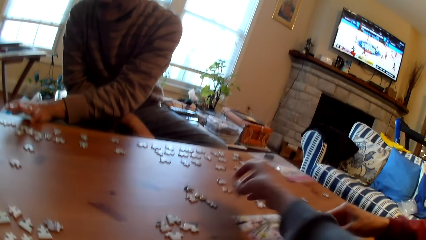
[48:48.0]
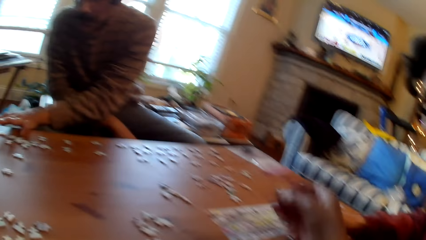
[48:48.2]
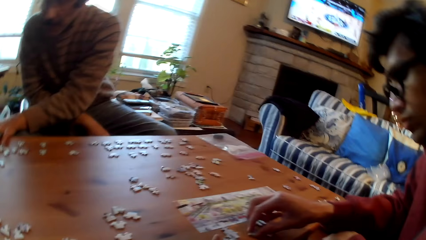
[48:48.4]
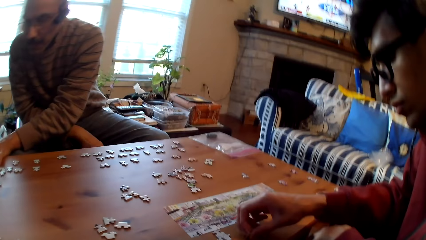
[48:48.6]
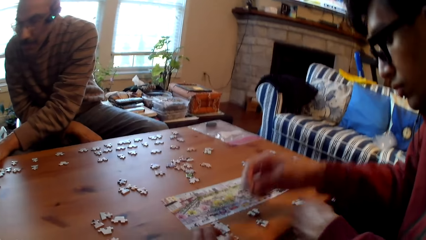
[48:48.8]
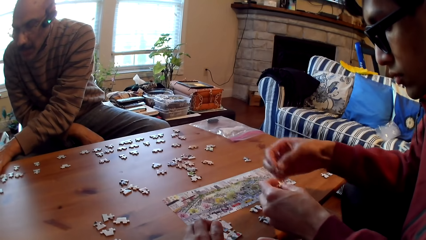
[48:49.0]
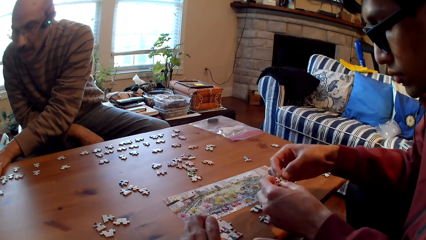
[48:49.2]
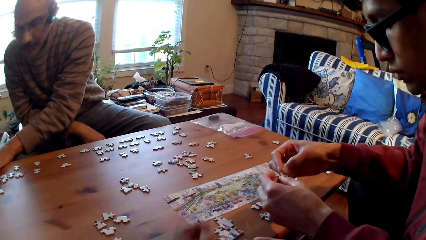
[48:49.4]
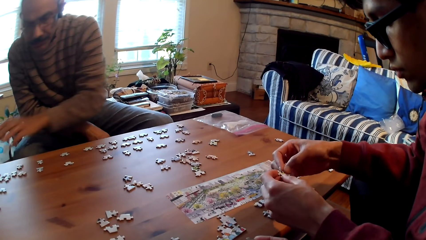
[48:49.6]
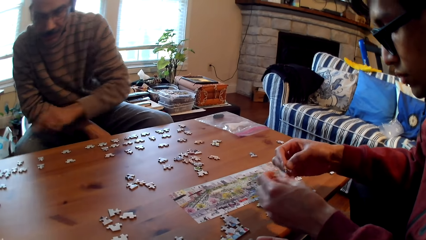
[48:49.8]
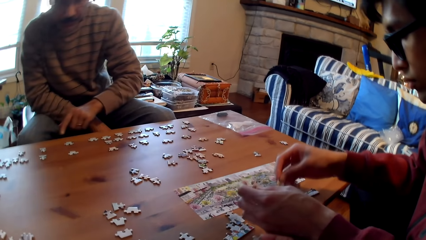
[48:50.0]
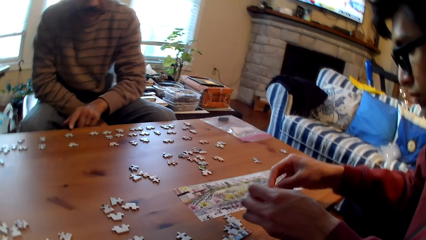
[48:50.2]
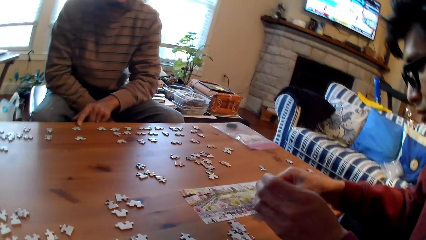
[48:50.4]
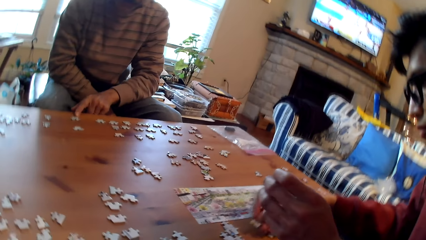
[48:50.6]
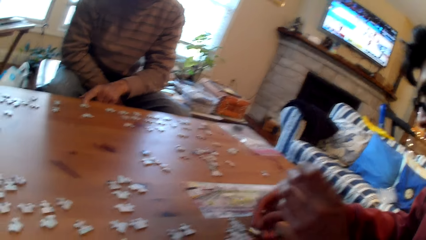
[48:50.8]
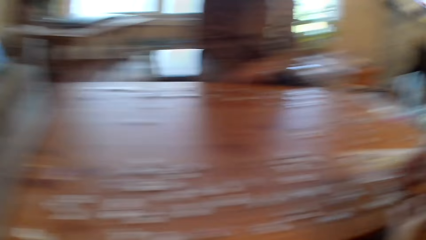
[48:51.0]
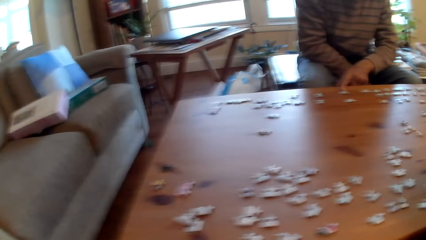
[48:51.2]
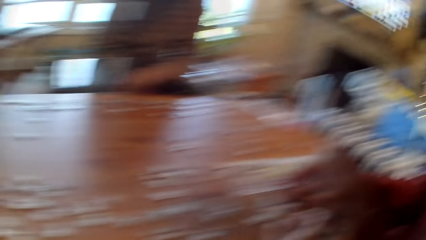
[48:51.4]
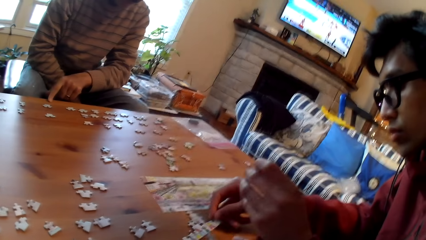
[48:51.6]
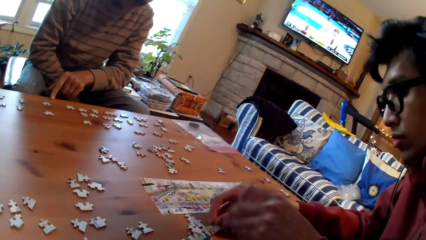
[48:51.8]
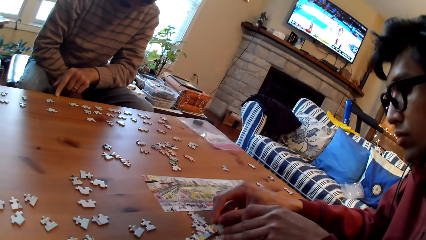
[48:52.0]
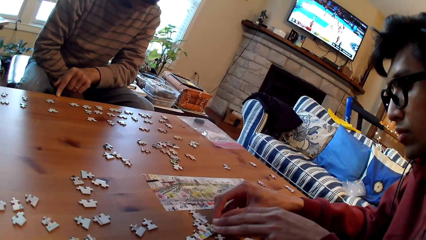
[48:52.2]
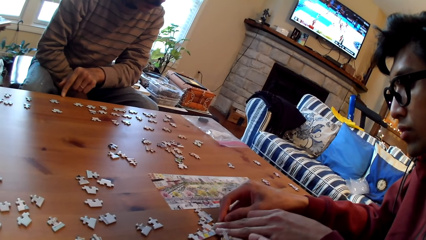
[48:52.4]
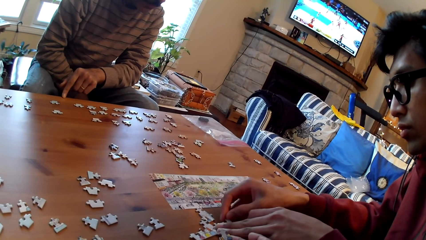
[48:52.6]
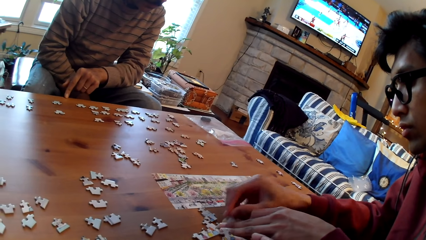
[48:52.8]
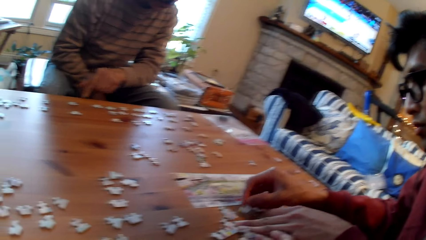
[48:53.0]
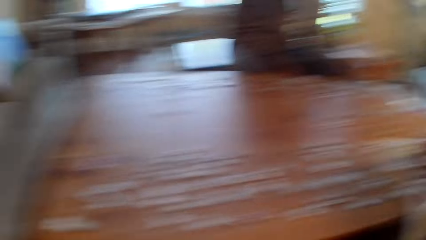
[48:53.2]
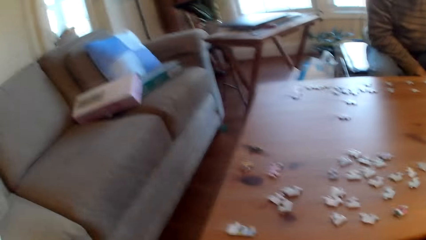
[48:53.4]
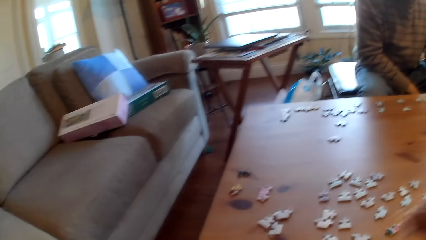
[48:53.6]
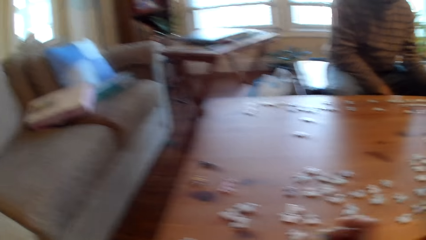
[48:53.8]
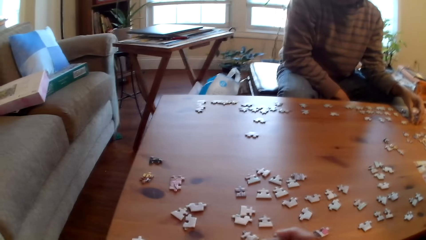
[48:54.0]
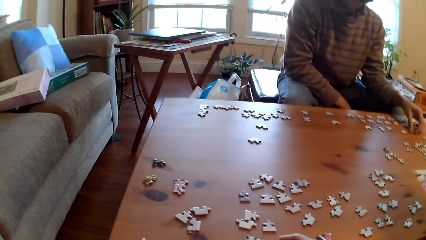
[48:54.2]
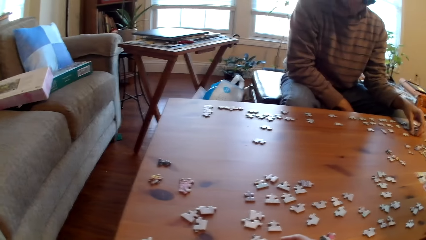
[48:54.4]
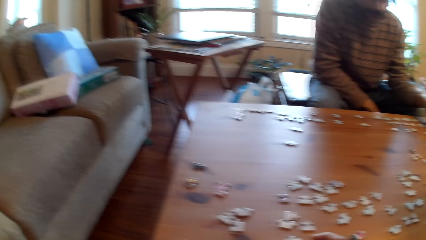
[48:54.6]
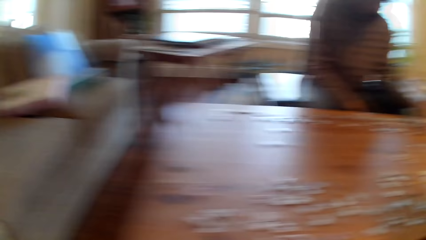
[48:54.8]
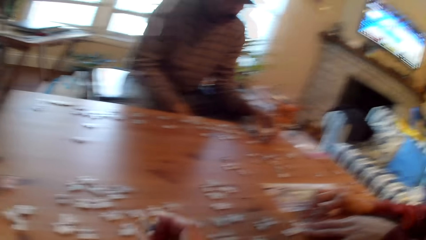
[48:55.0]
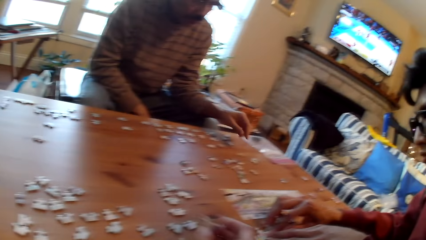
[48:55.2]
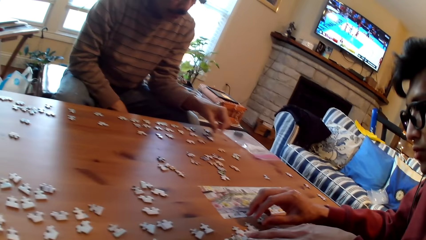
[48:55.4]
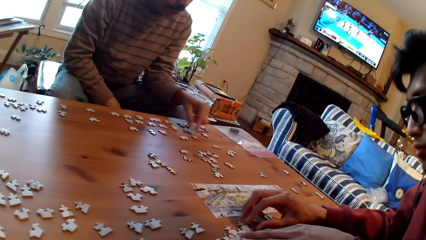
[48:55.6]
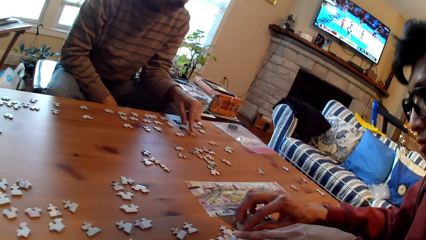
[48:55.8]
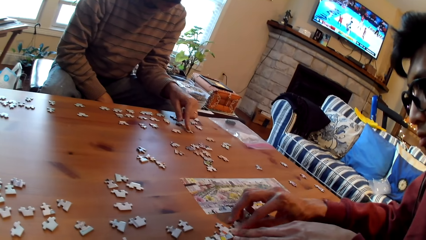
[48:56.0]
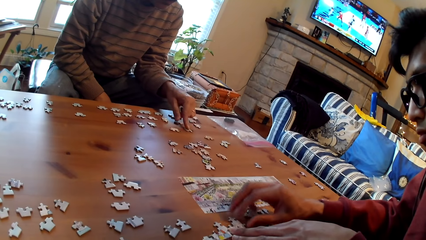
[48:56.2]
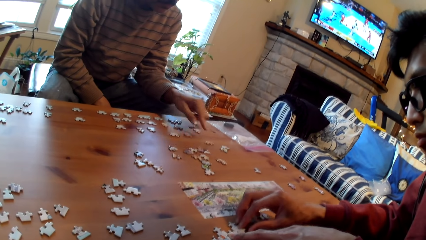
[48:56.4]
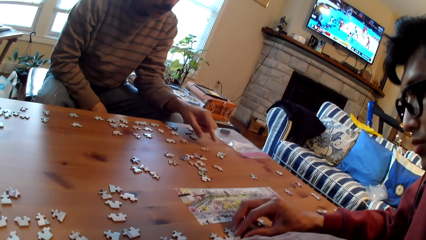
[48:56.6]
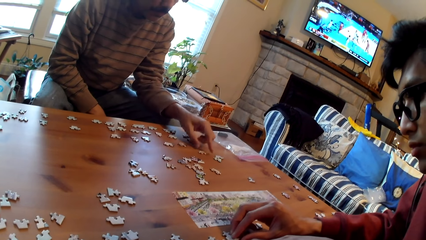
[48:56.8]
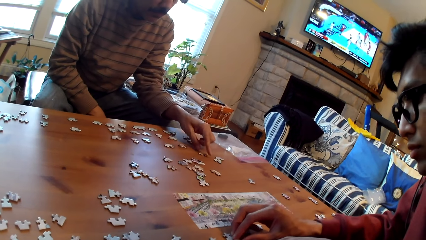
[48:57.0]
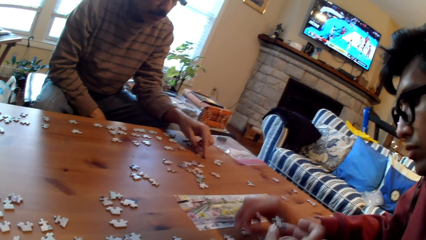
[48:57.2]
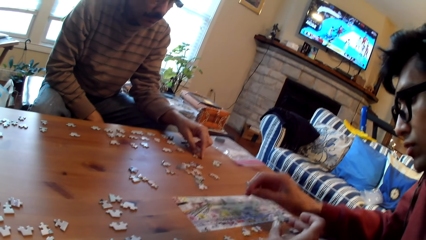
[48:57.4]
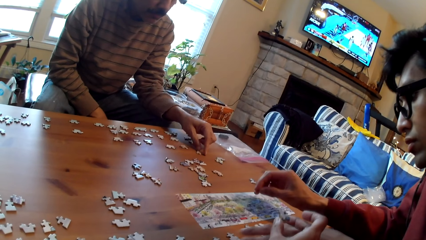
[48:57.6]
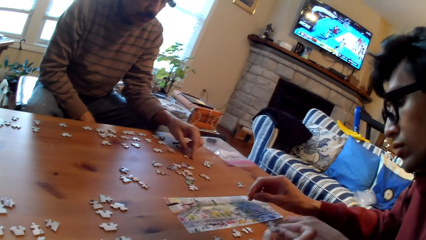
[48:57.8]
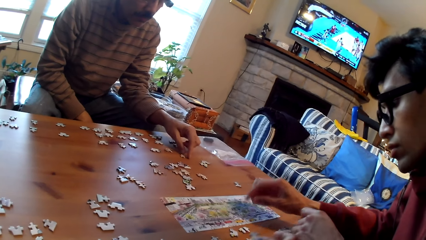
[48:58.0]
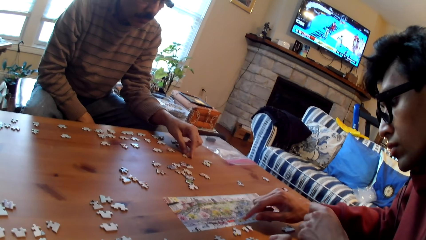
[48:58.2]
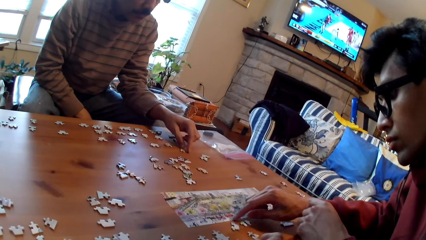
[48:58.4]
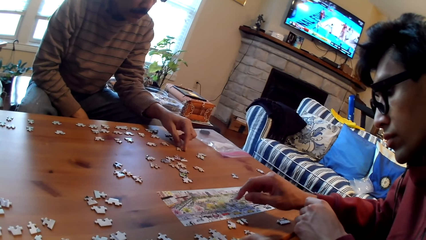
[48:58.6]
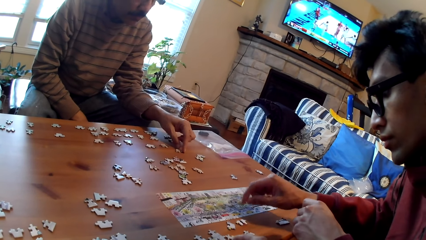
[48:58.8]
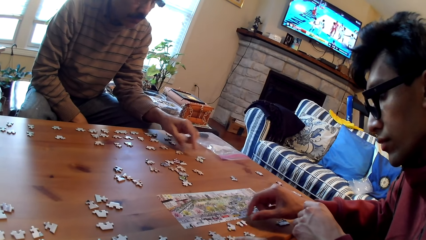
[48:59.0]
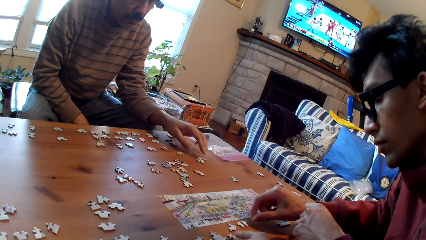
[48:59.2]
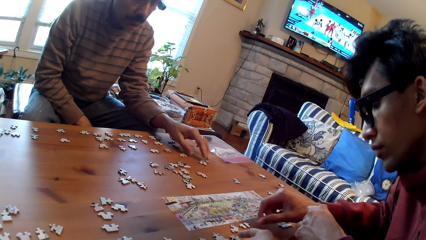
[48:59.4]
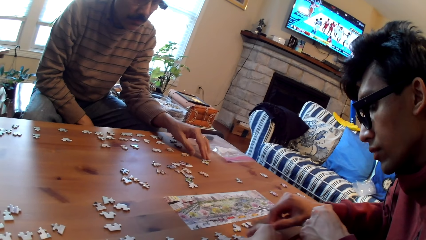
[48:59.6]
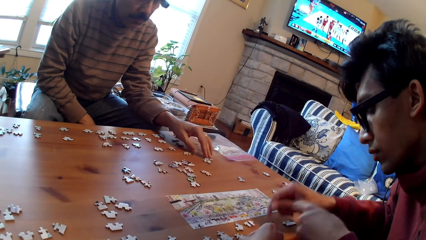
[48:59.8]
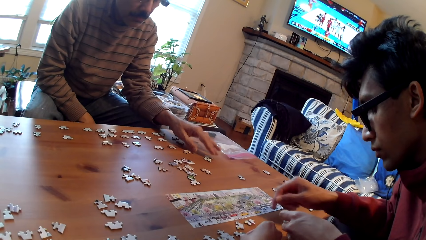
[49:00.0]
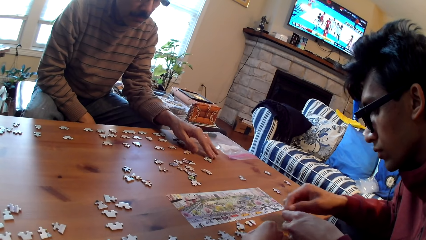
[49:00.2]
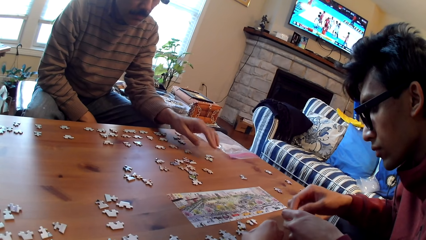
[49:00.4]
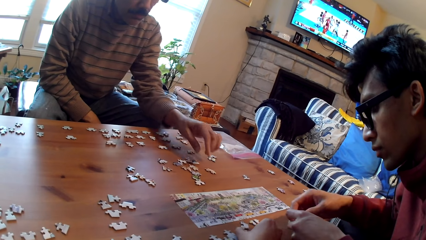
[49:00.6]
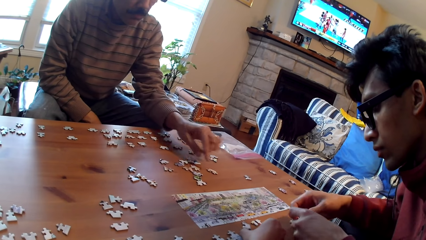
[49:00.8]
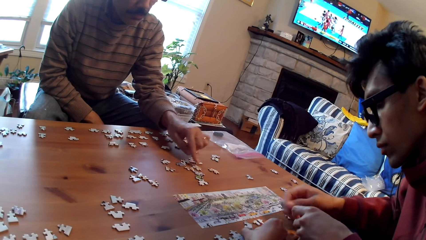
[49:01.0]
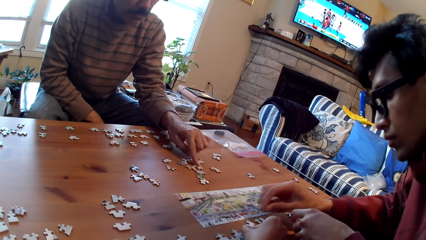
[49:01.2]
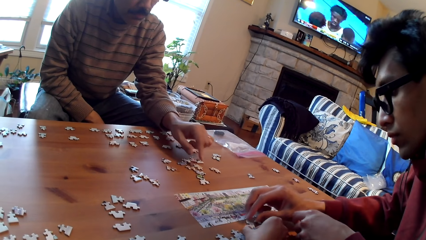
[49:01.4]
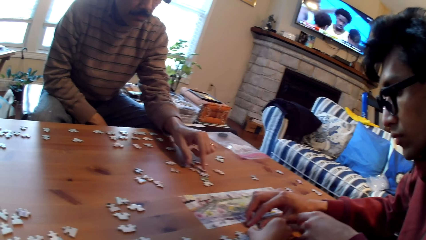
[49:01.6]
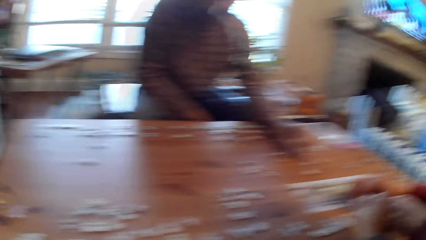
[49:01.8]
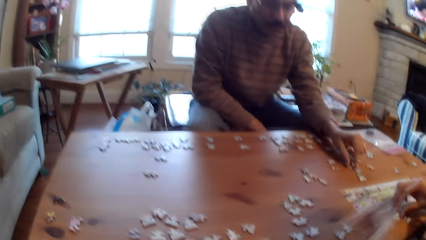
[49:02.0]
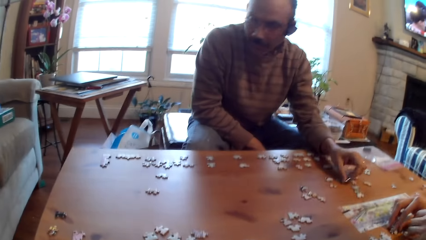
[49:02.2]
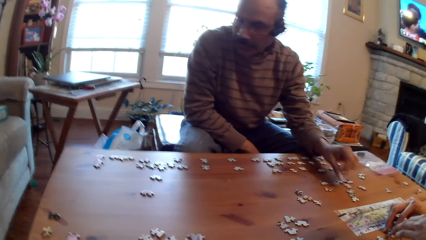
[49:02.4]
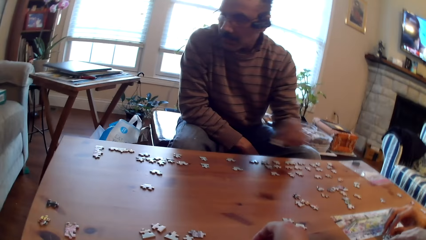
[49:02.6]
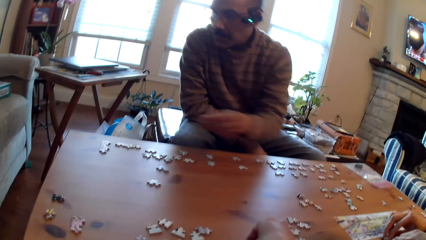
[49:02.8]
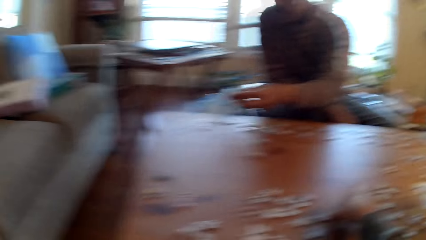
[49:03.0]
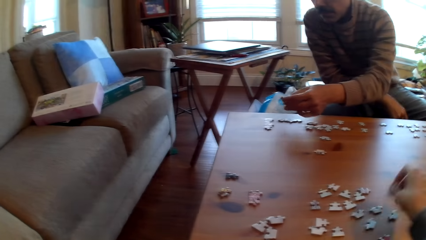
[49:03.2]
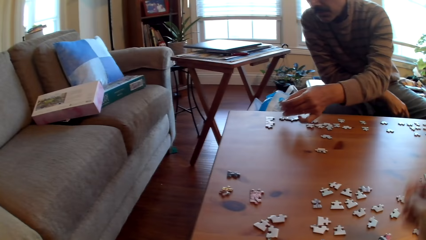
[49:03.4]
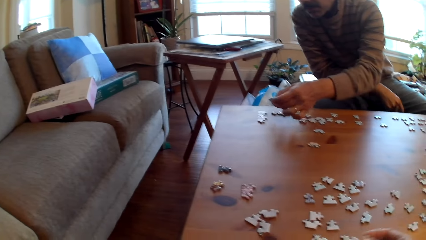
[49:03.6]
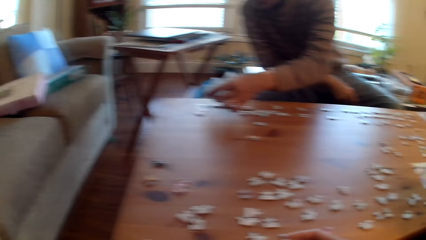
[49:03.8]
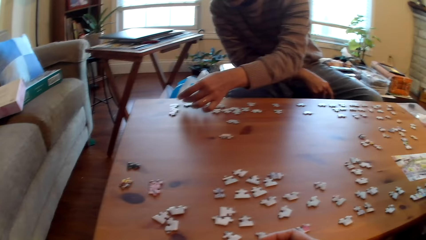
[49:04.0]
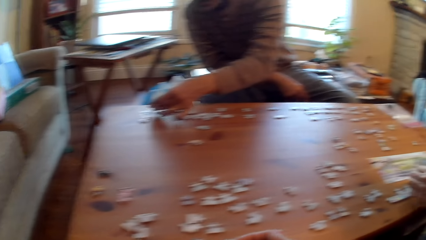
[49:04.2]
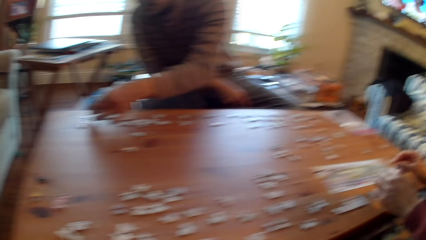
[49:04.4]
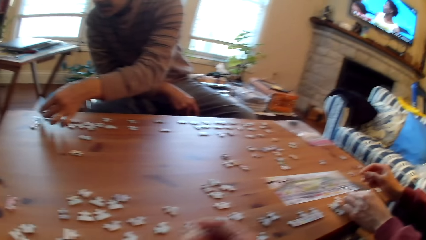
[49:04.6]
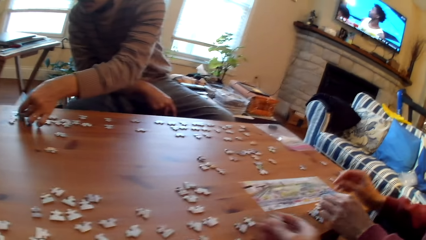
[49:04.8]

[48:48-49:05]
The camera wearer picks up a card. They move the puzzle piece on the table. A man aligns cards with his hands. Another man holds the table with his hand. A person moves the puzzle pieces on the table. The camera wearer looks around the table. They arrange the cards on the table. Another person moves the puzzle pieces on the table. The other man arranges the cards on the table.
